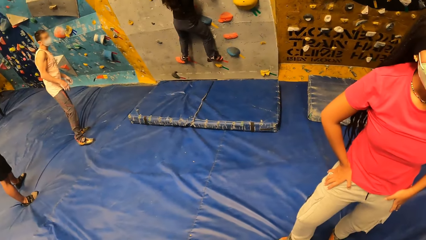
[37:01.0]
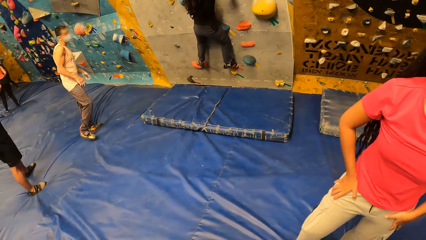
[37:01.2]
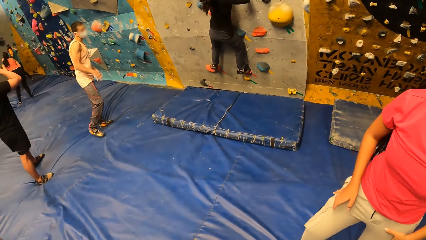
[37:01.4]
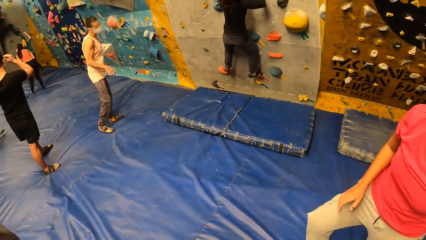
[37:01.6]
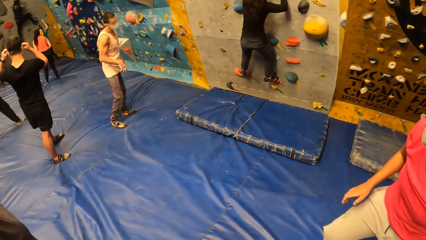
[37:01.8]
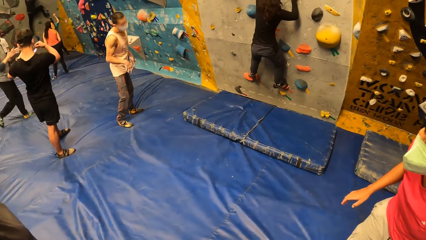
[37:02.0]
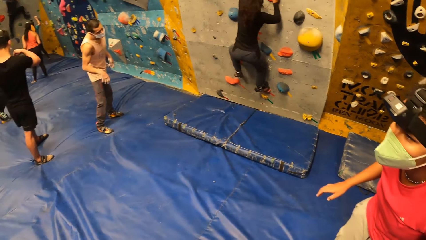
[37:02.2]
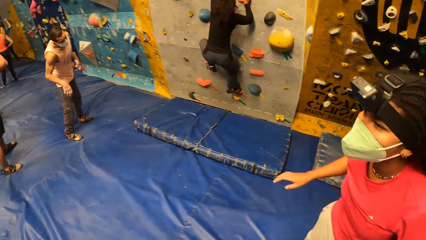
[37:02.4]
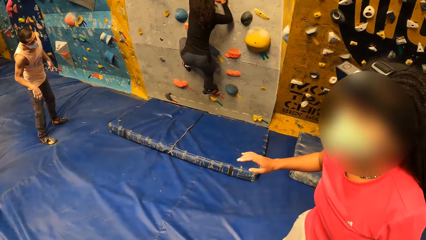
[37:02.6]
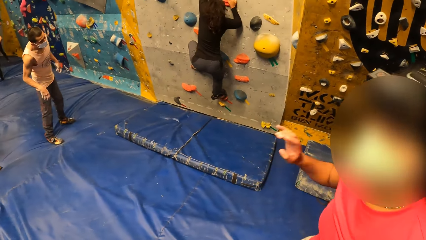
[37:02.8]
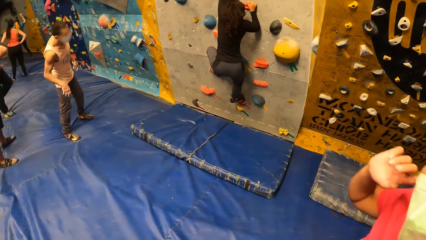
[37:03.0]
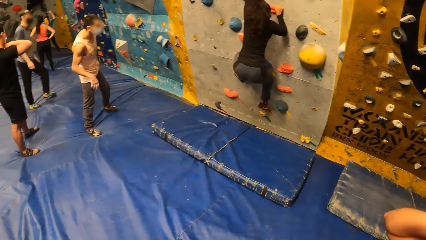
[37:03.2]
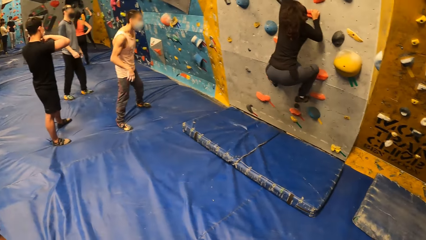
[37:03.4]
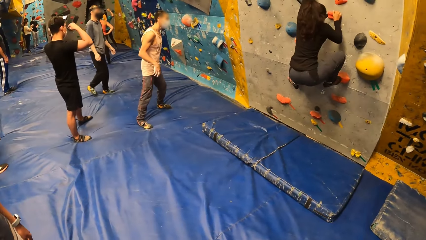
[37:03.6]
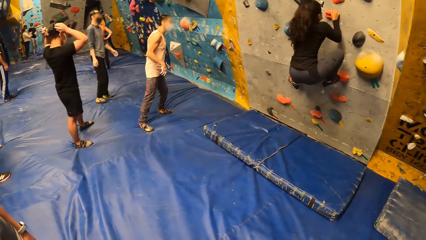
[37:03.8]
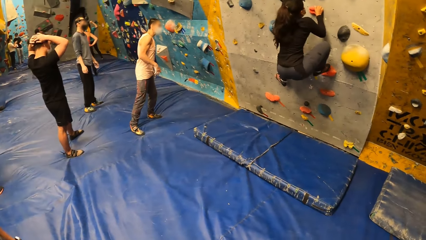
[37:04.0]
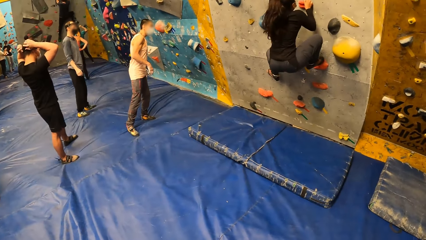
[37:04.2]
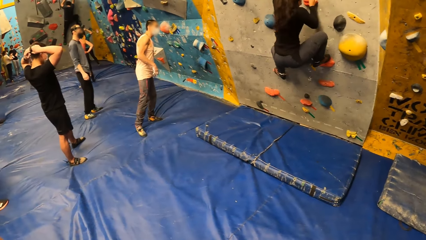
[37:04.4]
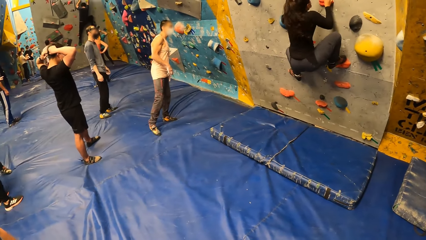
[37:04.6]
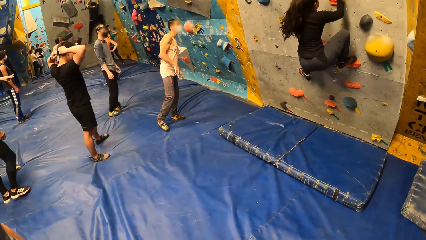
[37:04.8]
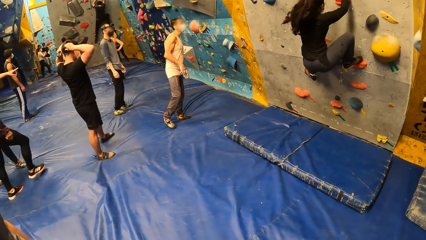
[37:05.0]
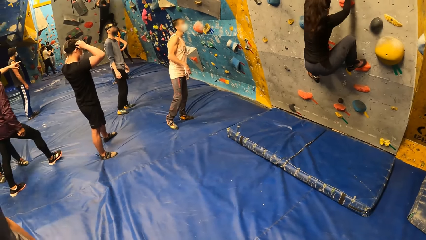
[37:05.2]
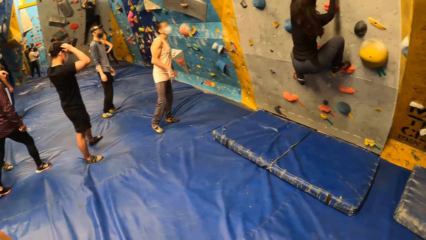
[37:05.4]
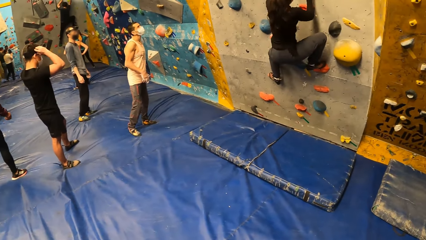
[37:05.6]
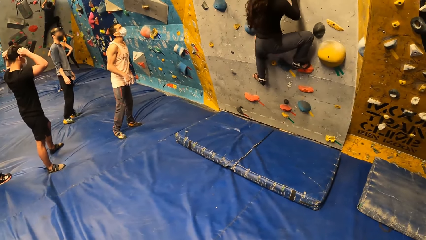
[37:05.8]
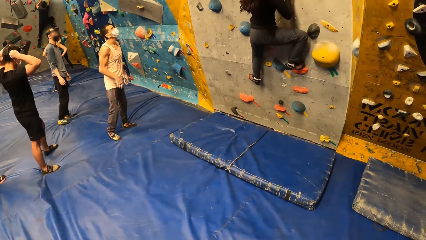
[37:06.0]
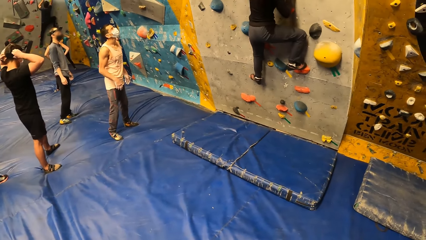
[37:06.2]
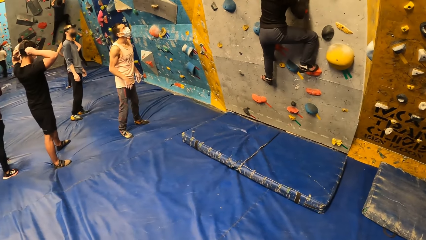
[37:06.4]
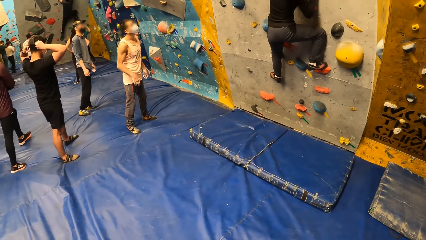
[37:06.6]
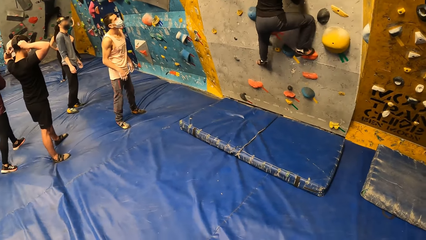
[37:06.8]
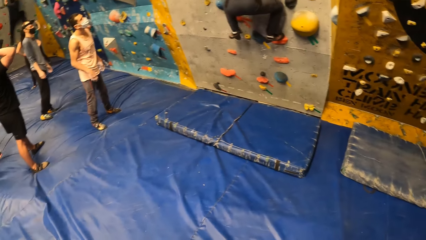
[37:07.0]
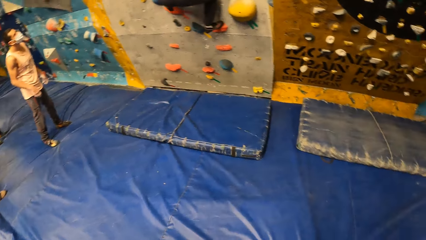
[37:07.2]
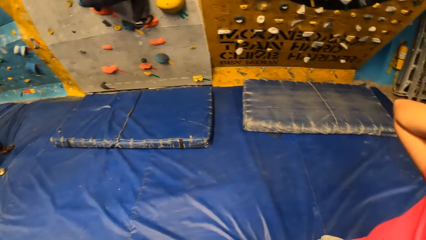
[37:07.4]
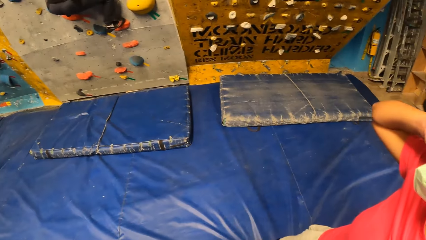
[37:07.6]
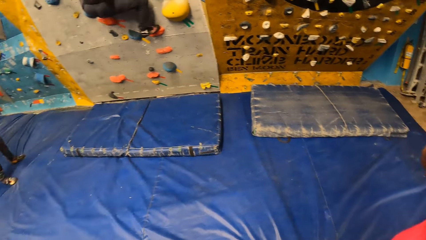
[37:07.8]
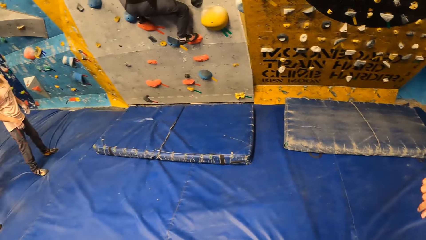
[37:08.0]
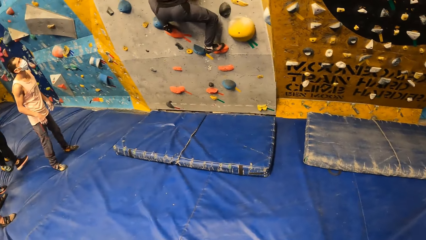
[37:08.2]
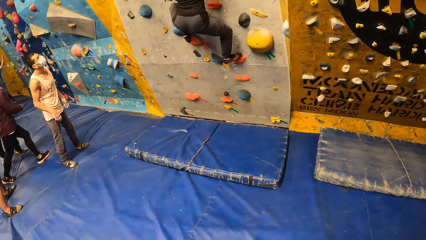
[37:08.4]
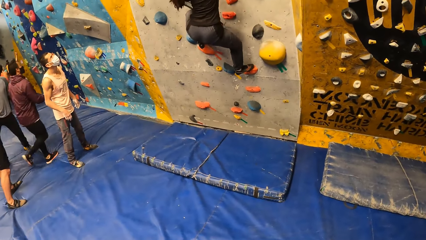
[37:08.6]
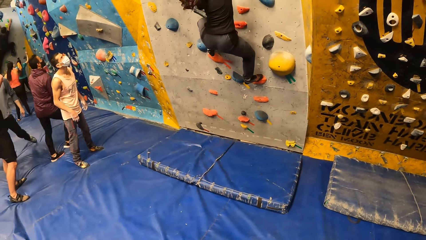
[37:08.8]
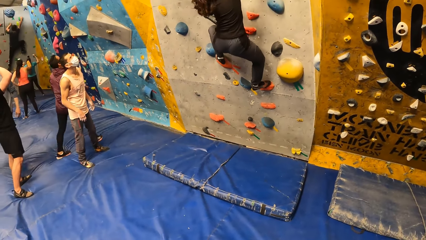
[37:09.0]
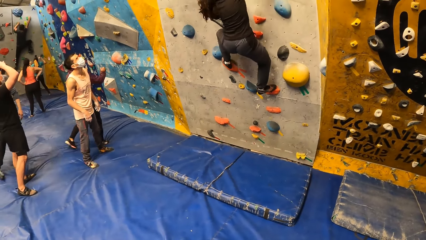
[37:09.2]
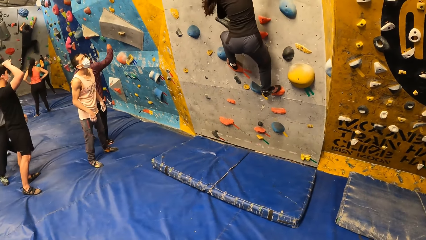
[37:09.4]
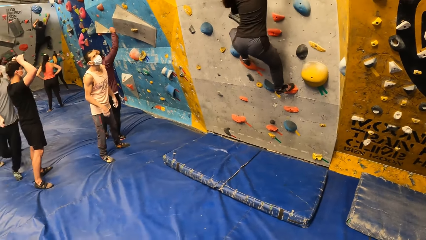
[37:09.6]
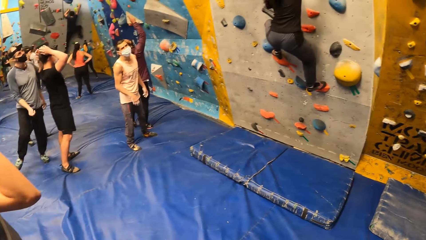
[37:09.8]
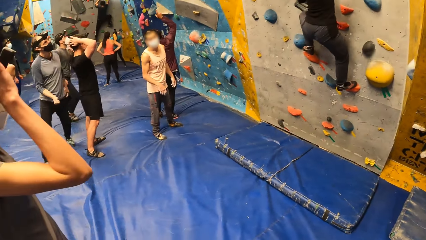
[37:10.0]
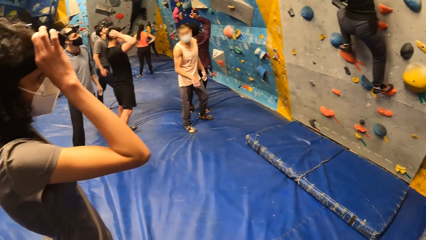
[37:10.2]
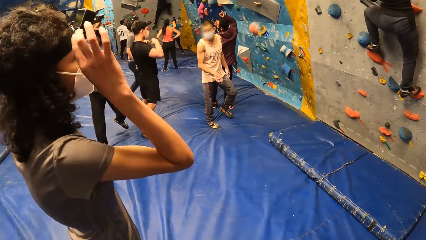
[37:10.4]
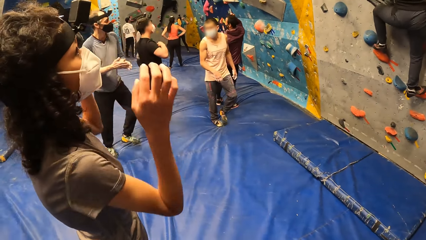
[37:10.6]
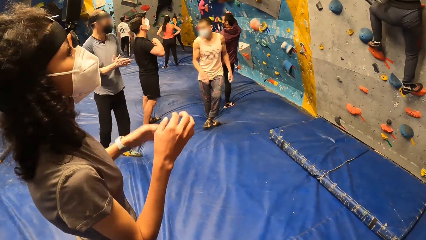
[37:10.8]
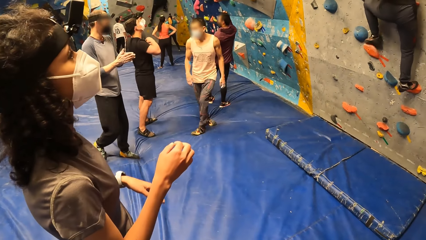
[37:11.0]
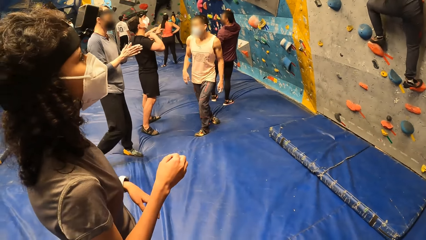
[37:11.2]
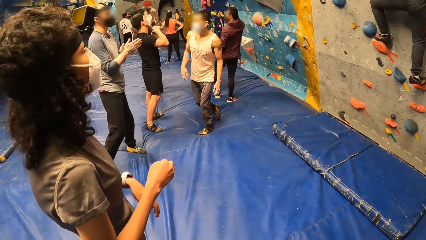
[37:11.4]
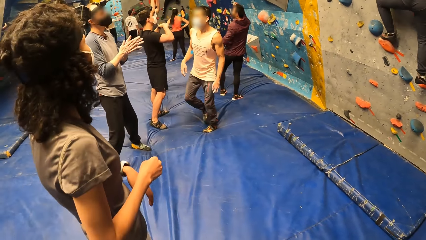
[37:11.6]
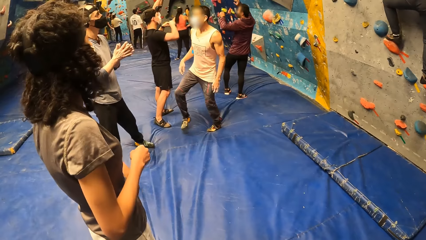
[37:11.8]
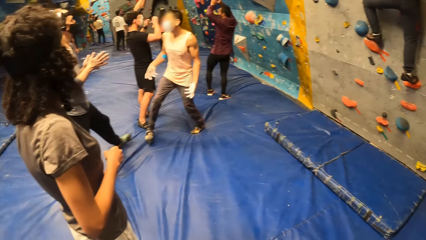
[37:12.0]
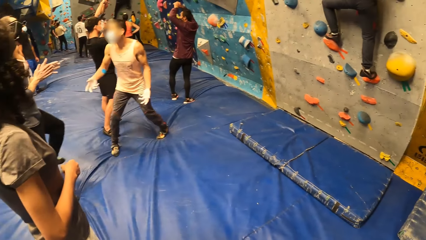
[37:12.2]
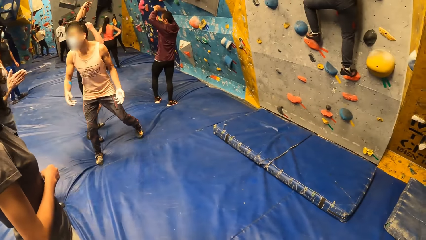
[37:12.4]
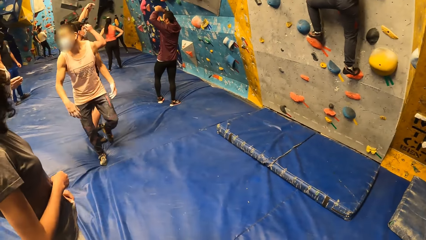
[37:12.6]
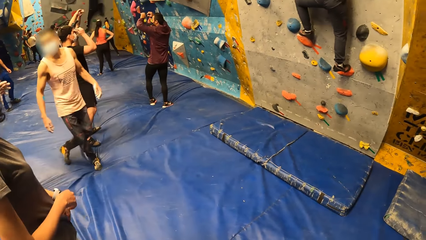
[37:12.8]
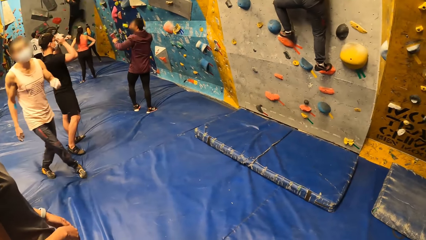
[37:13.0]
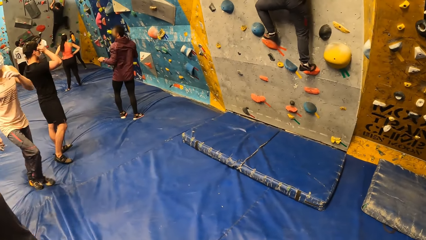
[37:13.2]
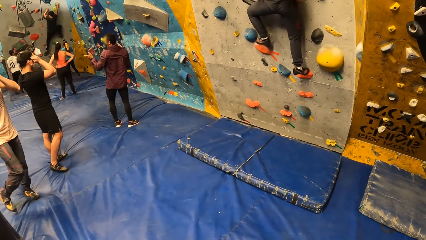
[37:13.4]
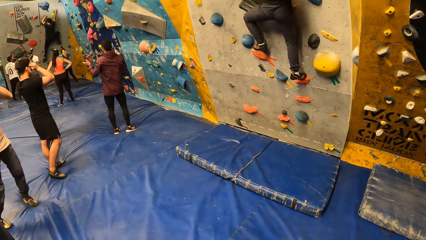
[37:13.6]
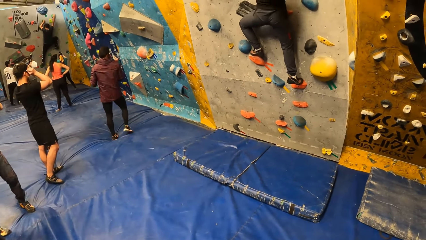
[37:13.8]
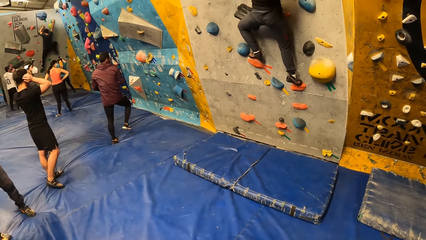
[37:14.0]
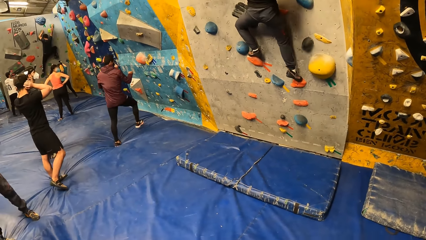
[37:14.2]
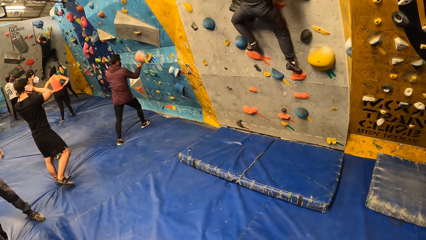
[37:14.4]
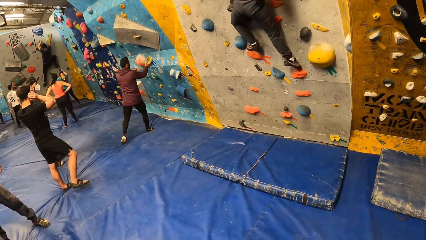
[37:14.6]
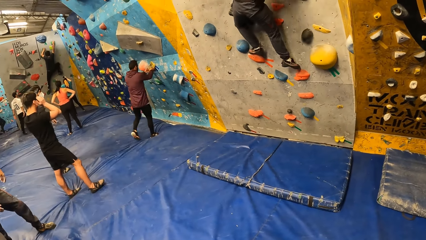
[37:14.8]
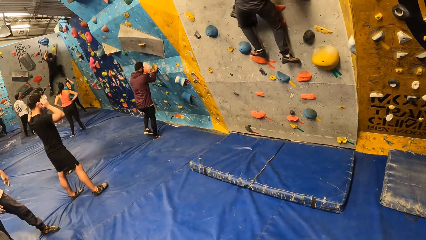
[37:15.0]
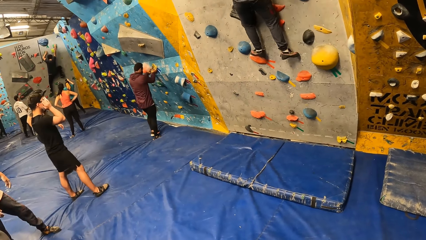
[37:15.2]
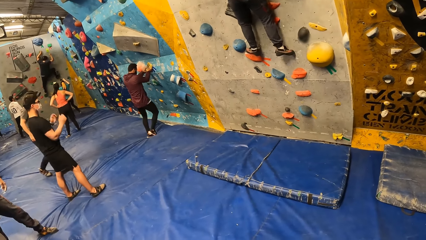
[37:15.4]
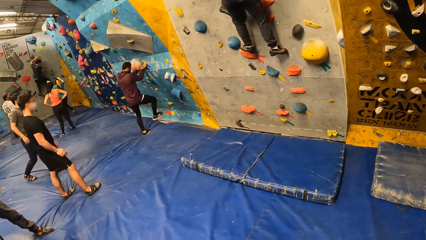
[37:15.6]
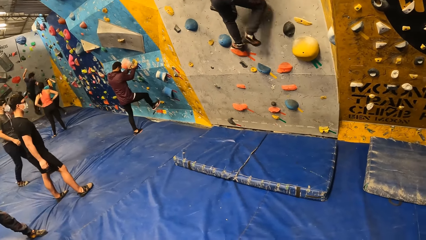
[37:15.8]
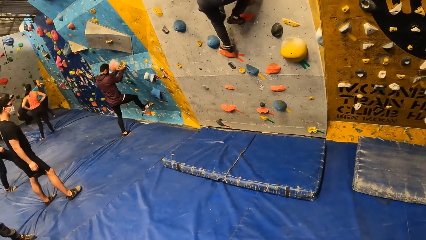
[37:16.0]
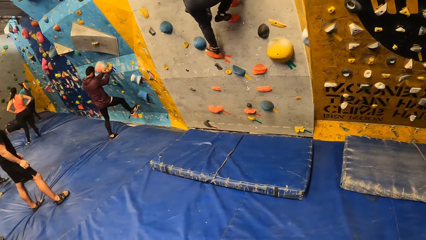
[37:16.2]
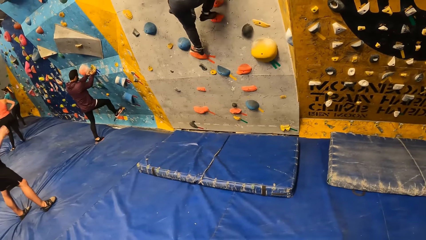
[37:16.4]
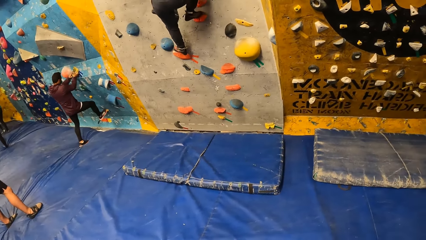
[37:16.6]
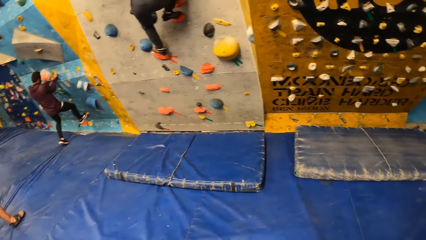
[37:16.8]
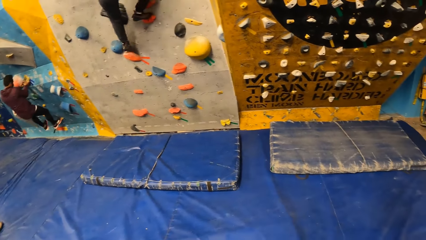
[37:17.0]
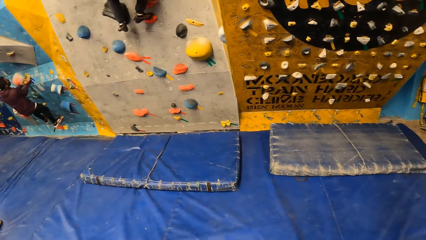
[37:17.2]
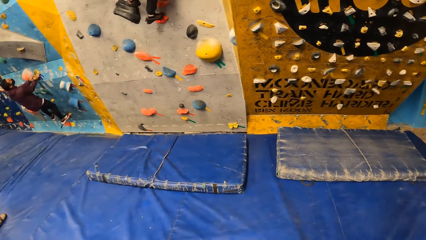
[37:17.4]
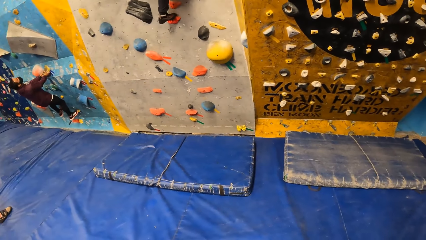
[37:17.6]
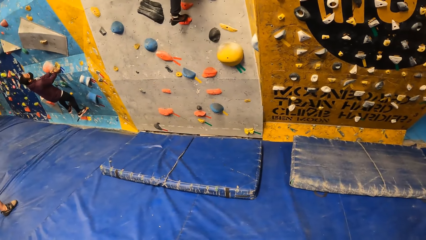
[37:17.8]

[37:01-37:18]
A woman climbs on the bouldering wall. The camera wearer looks around. The woman climbs on the bouldering wall.
